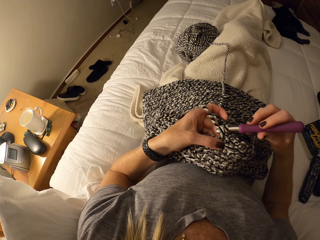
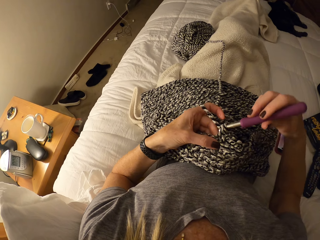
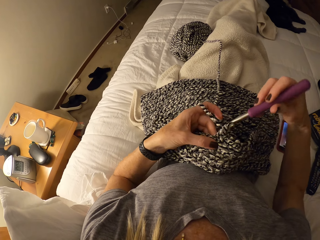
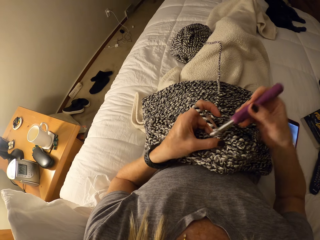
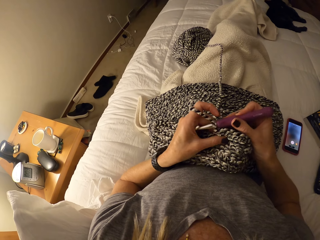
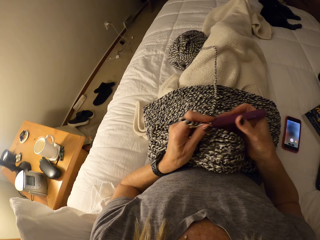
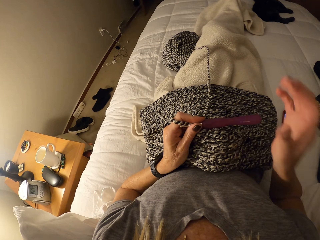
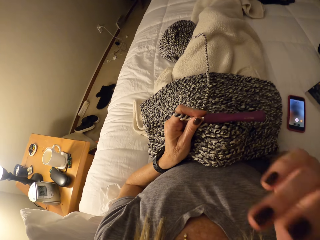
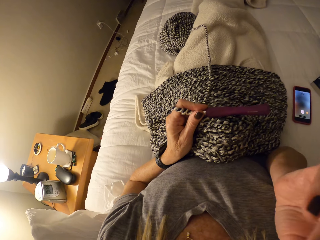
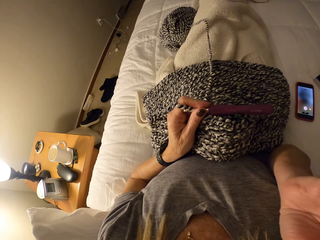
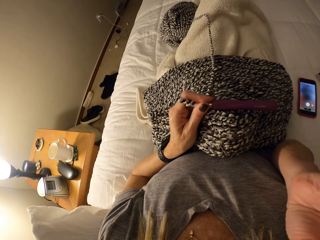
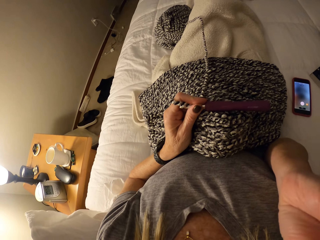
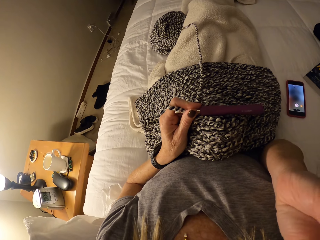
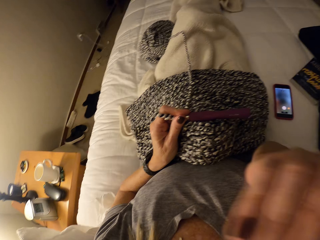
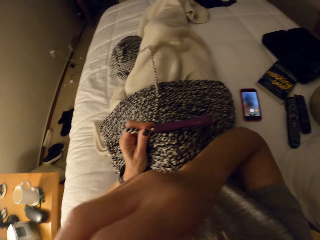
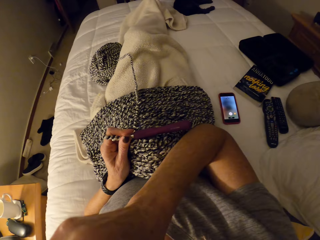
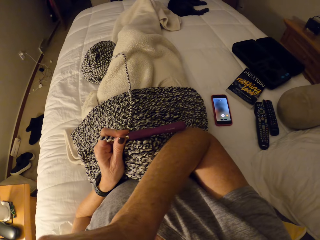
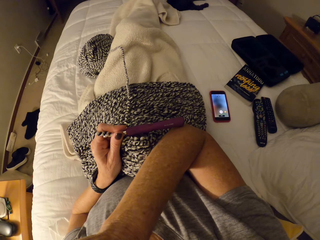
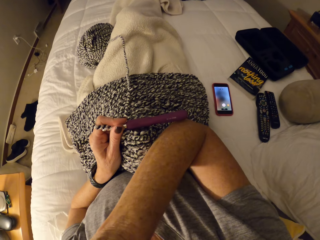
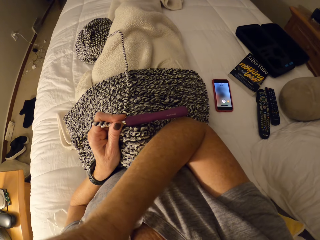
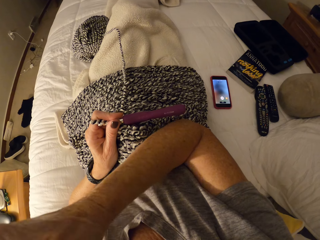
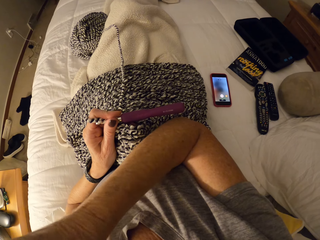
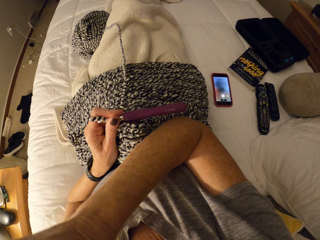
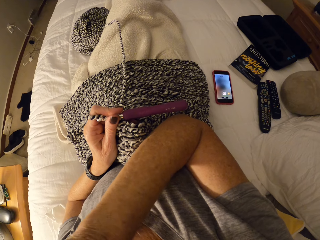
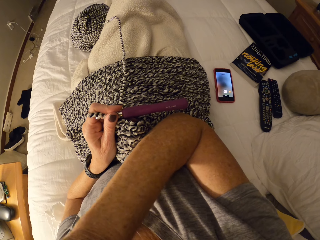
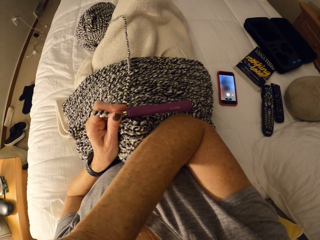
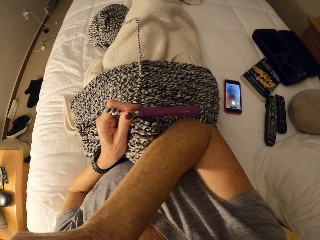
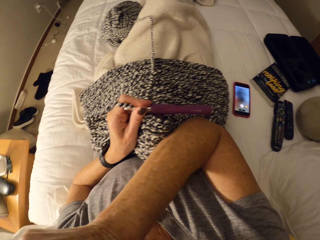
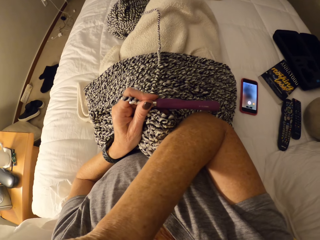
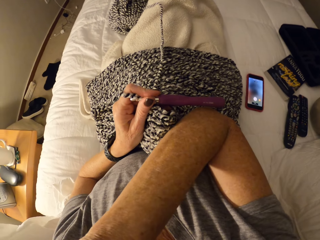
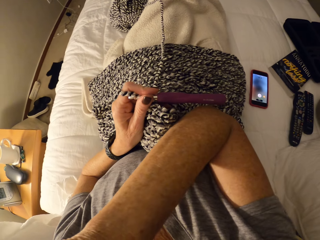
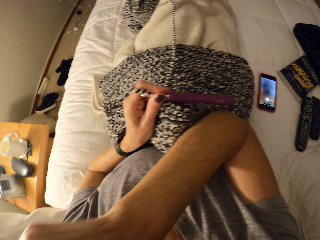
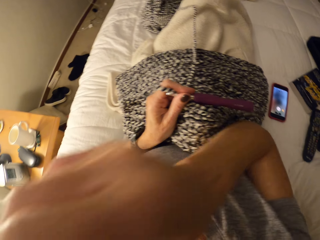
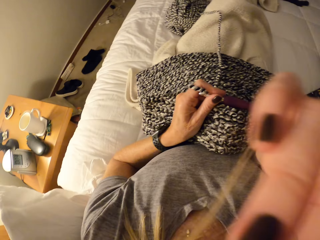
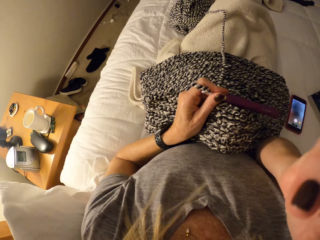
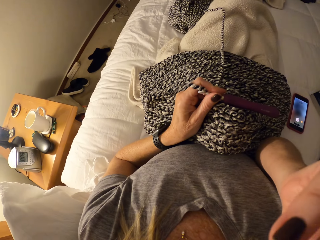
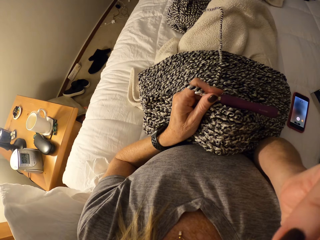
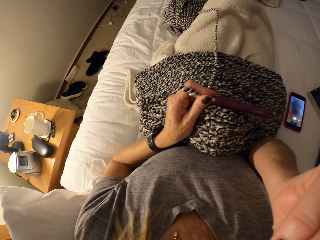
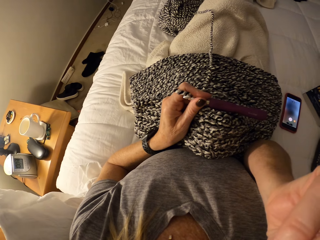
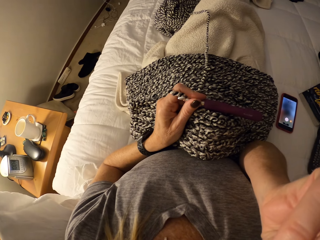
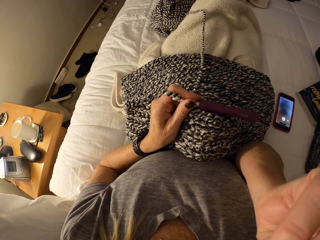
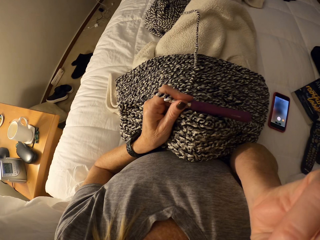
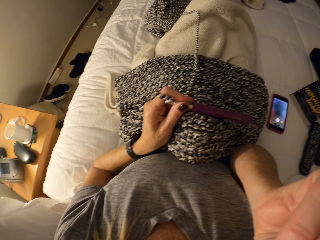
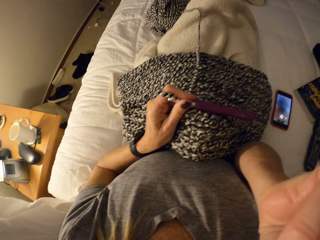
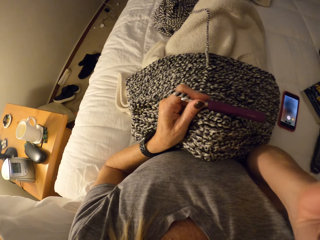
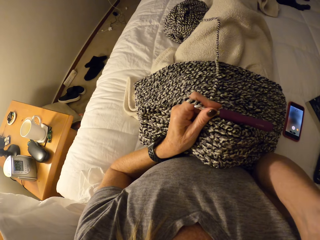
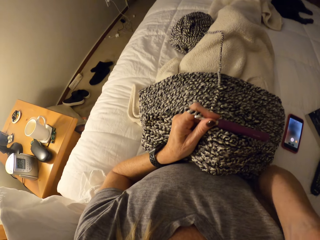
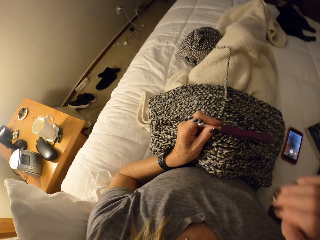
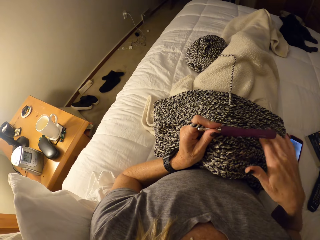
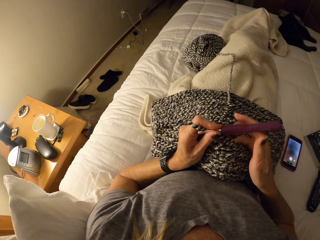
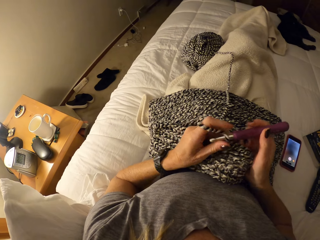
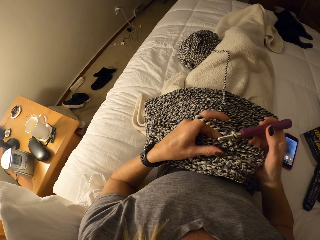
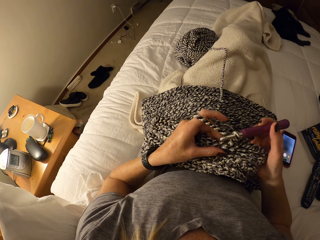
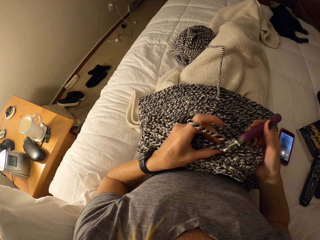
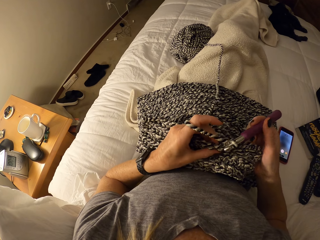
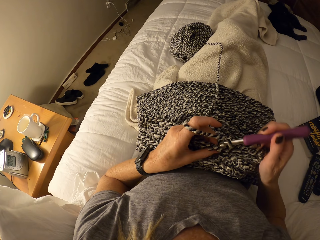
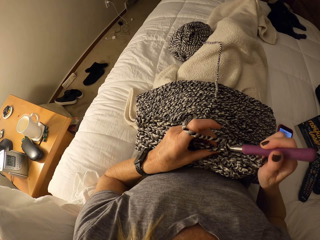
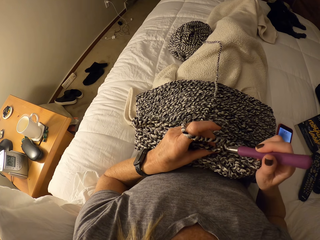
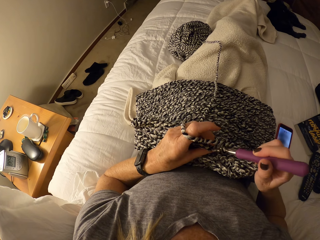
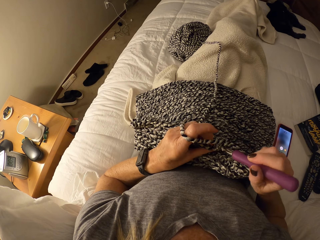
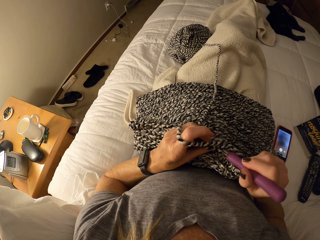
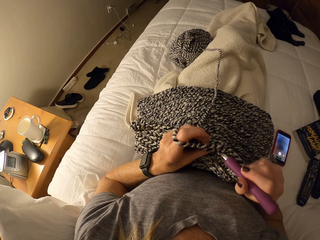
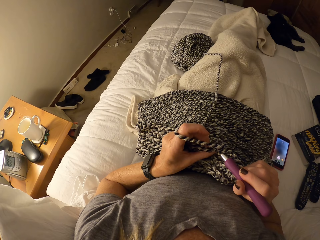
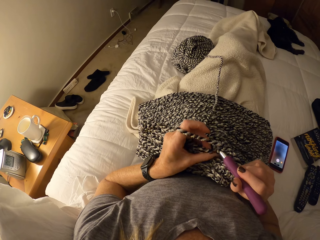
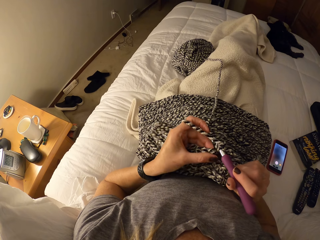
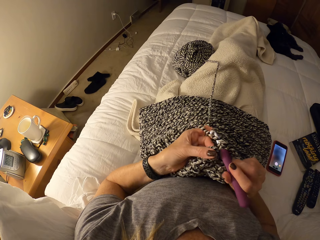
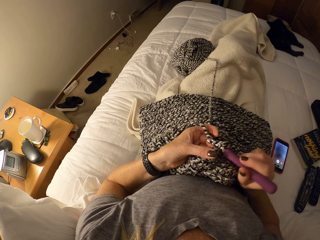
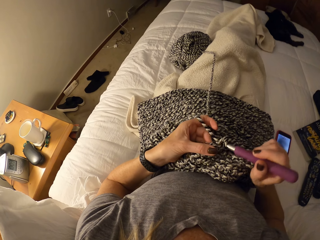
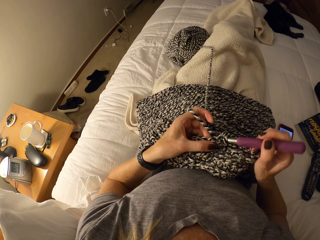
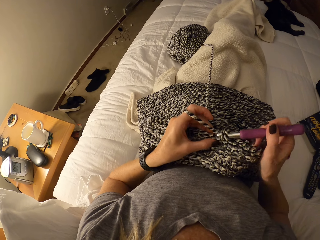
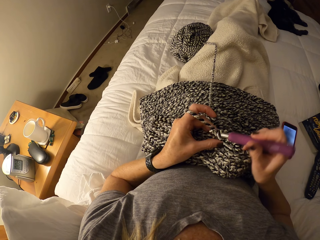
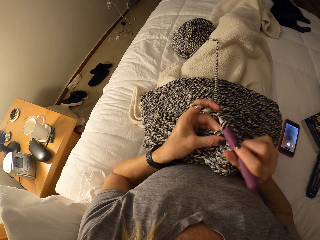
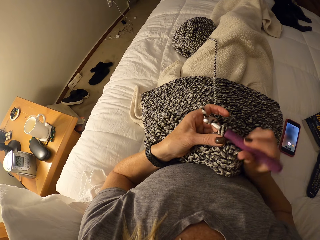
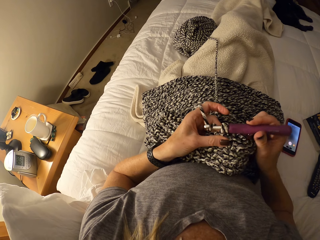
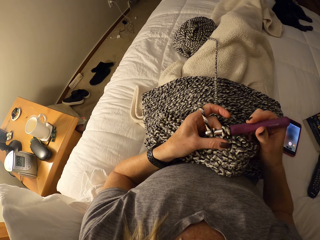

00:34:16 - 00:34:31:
The camera wearer adjusts the camera. She touches the right side of her head. She touches the left side. She touches back the right side of the head. She crochets a yarn with a crochet needle.

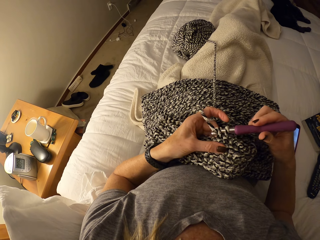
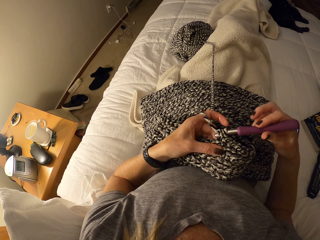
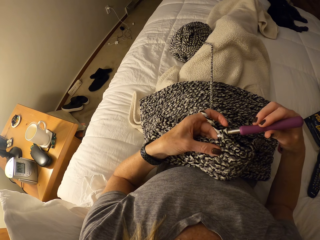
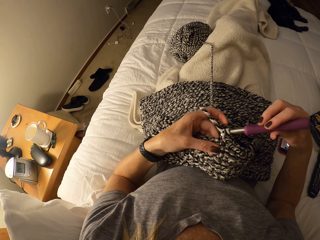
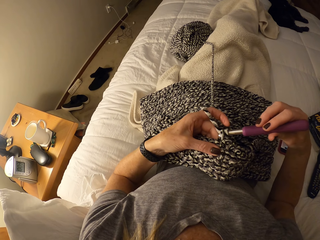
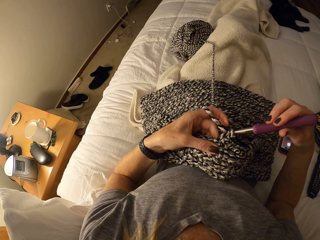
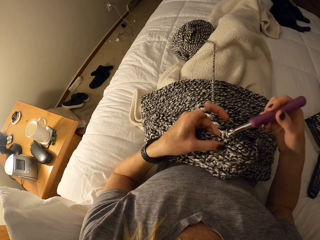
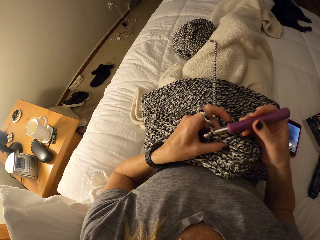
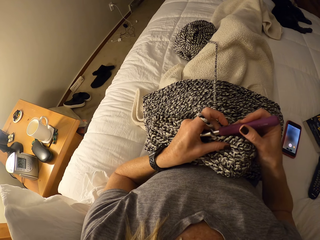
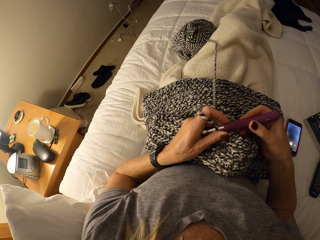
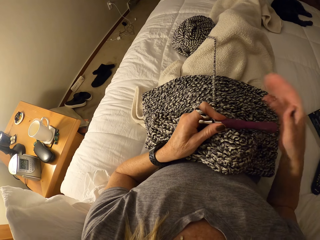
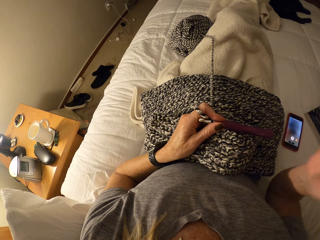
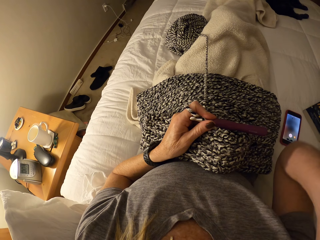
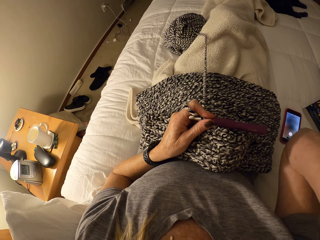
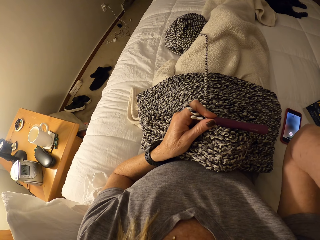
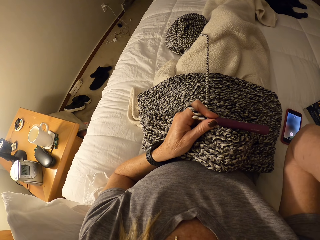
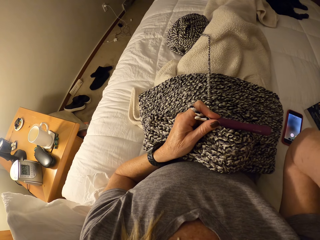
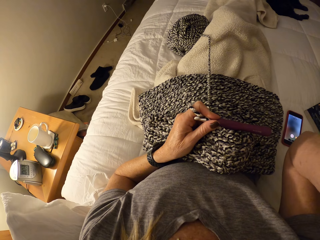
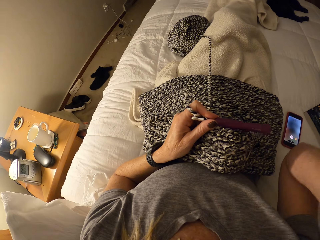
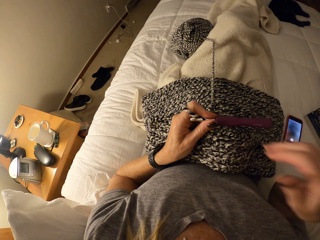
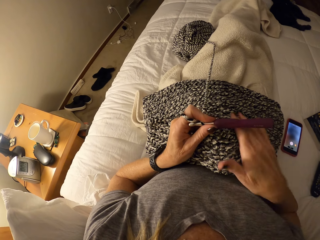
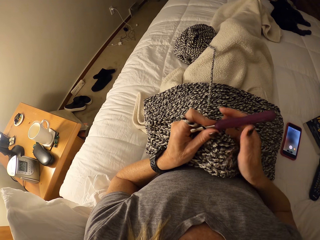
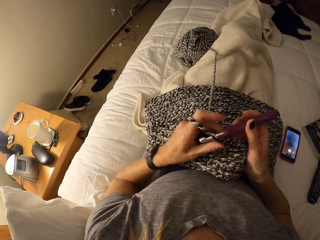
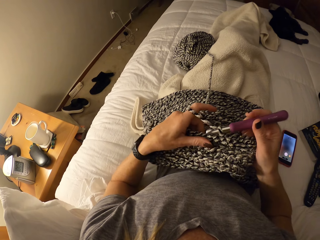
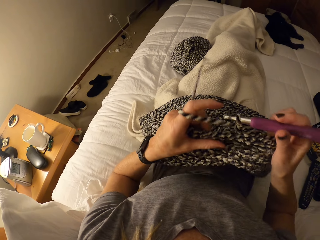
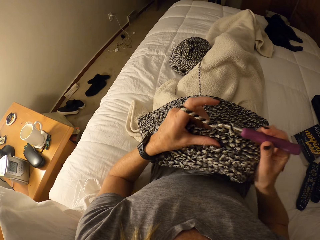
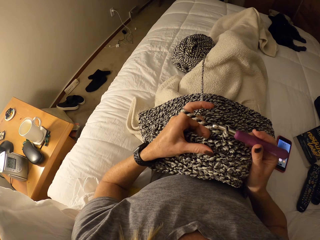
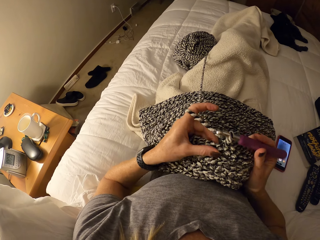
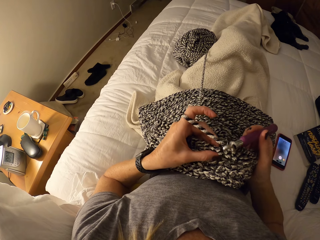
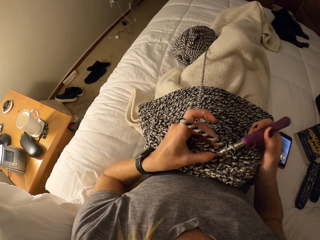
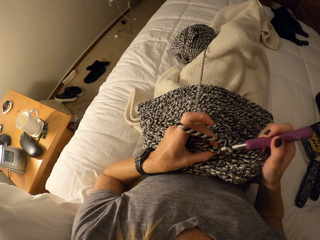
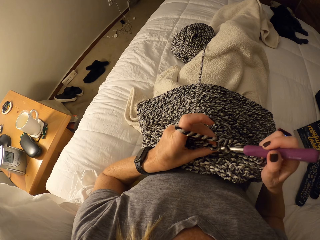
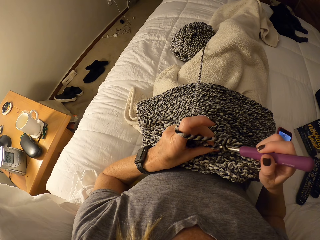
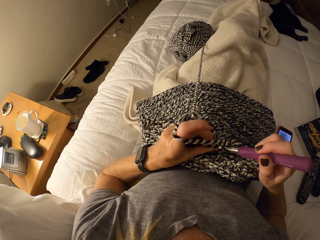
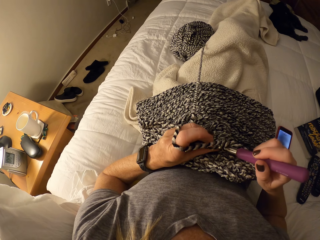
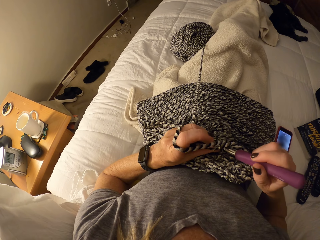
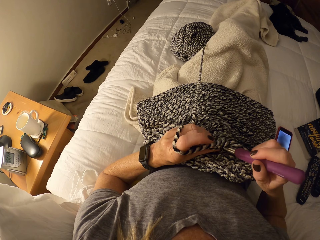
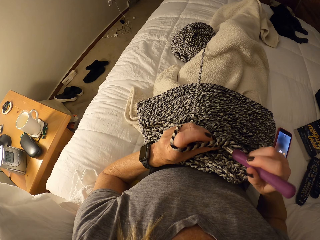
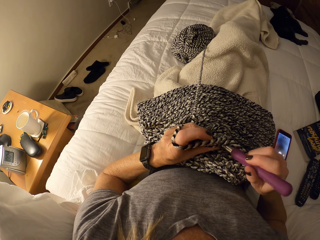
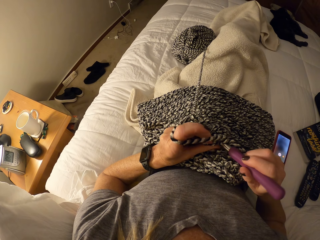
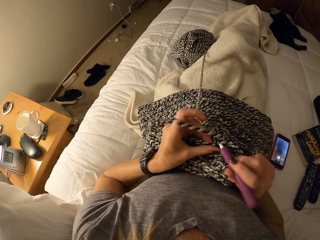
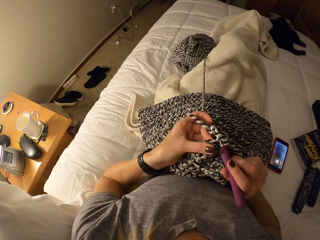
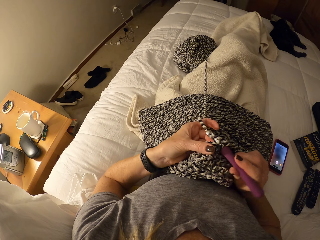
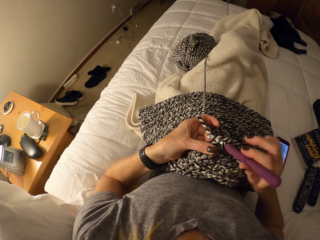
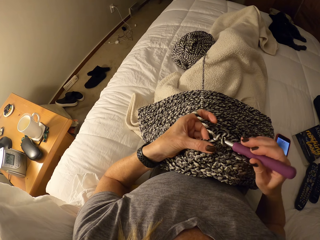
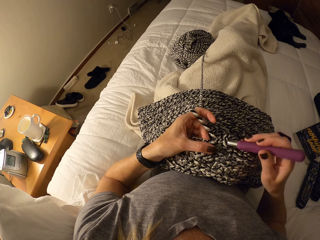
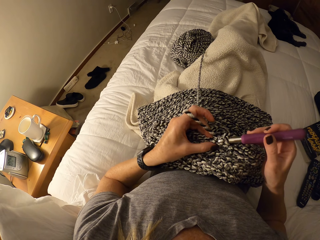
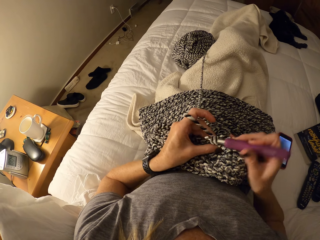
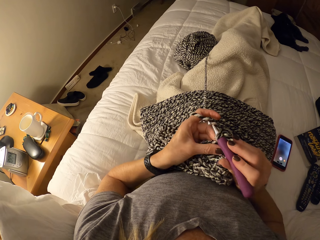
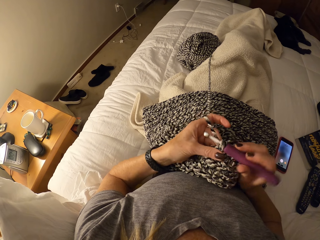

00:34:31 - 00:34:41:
The camera wearer adjusts the camera. She touches her head. She crochets a yarn with a crochet needle.
